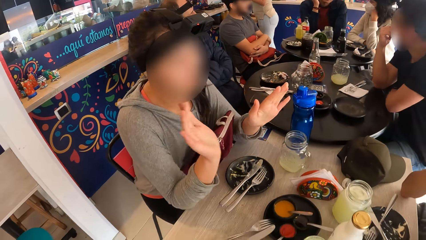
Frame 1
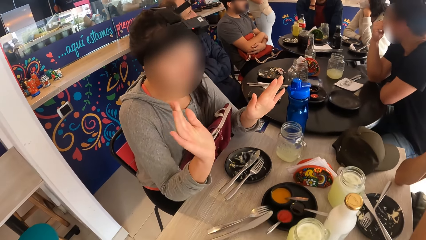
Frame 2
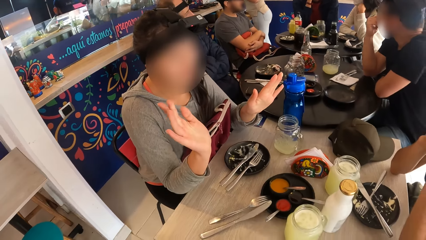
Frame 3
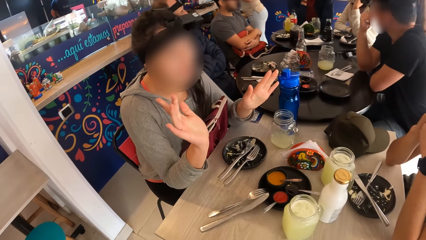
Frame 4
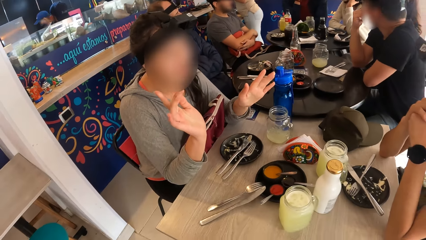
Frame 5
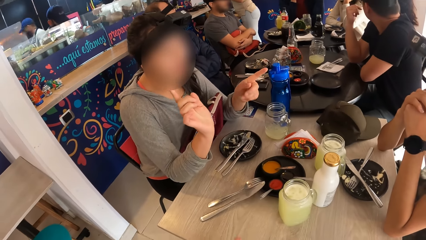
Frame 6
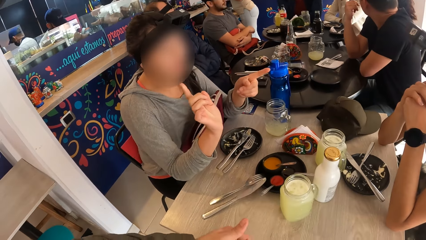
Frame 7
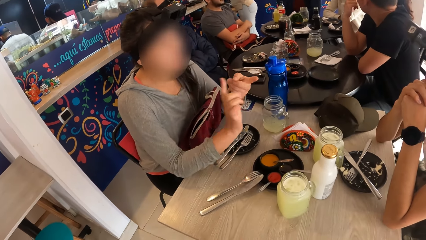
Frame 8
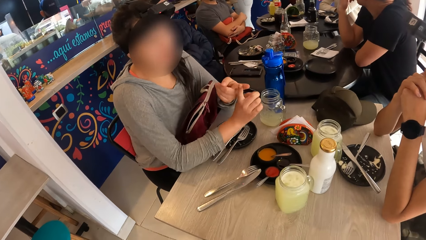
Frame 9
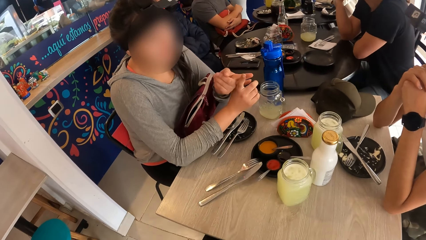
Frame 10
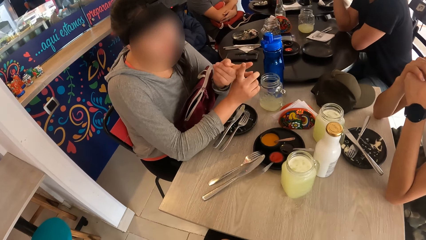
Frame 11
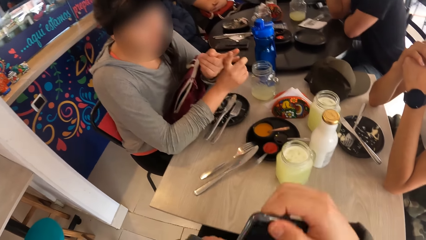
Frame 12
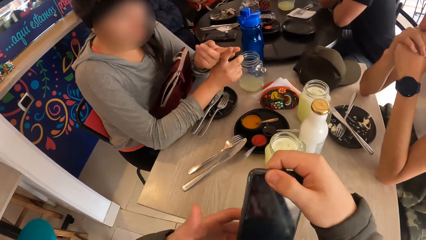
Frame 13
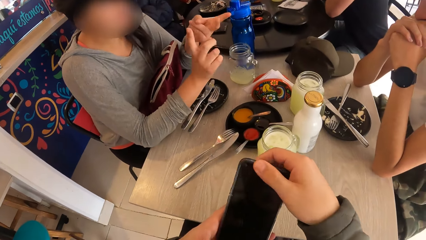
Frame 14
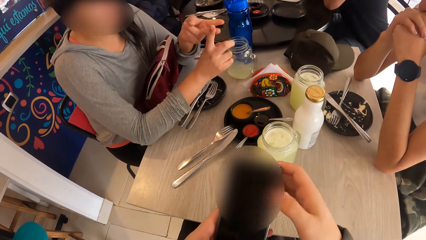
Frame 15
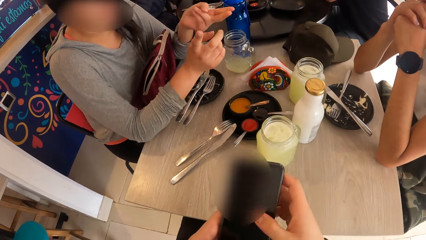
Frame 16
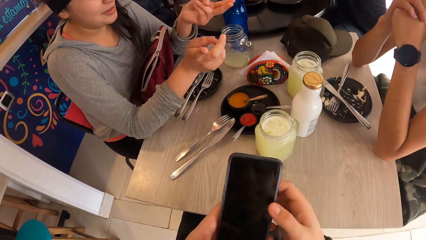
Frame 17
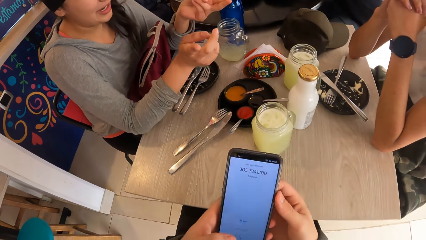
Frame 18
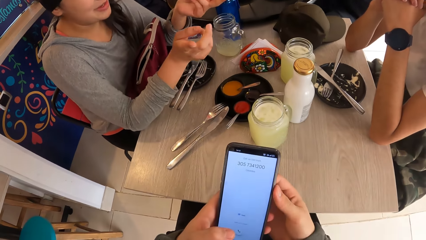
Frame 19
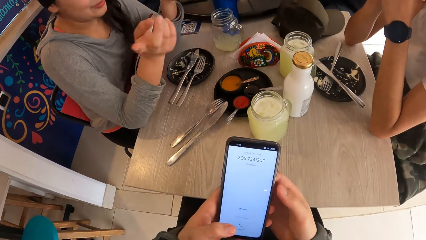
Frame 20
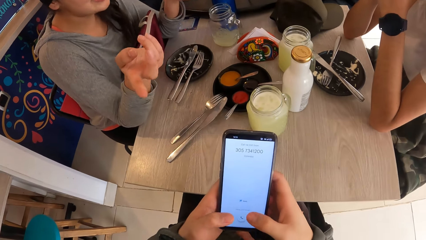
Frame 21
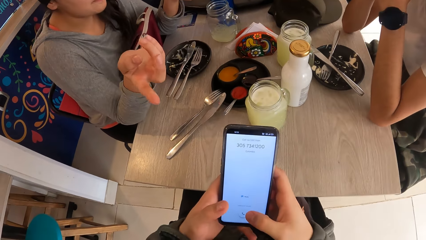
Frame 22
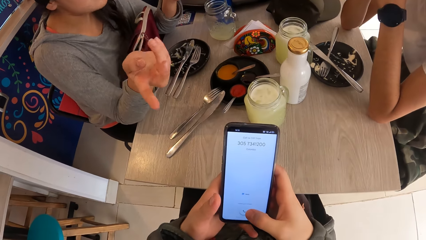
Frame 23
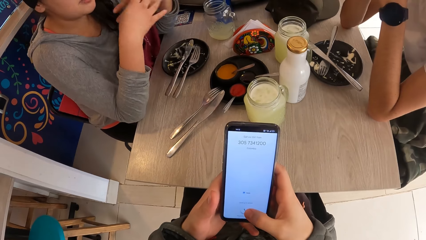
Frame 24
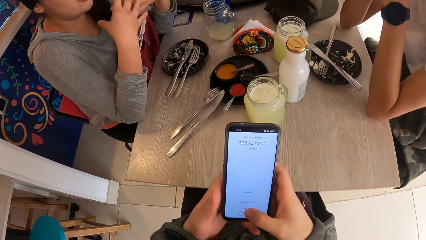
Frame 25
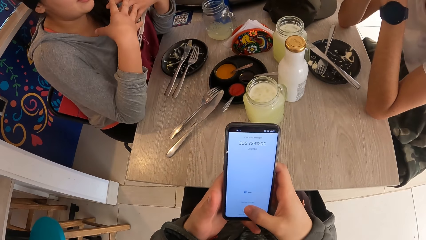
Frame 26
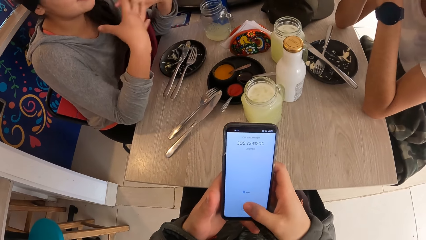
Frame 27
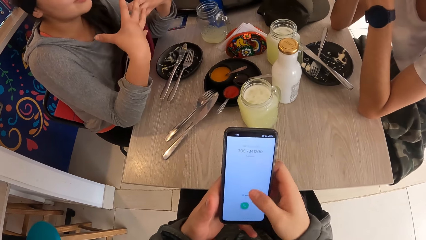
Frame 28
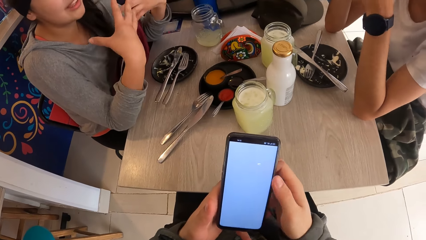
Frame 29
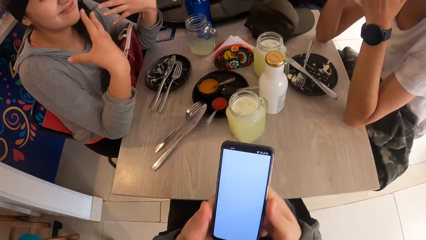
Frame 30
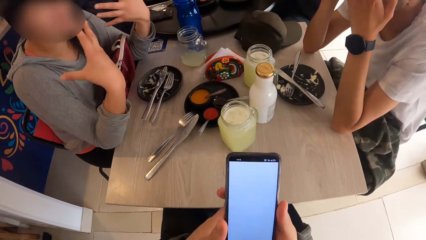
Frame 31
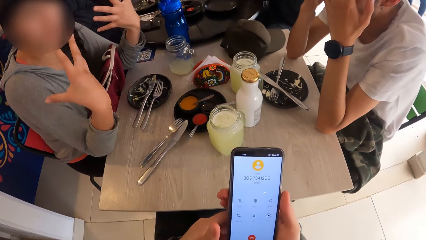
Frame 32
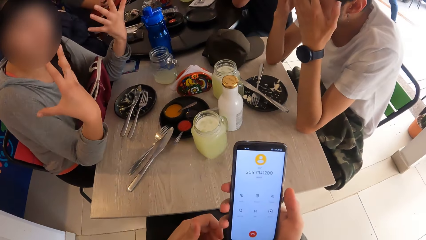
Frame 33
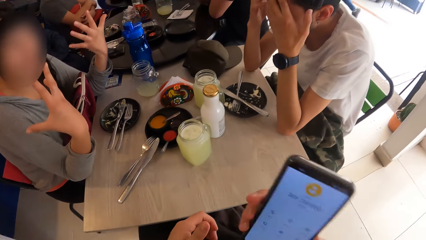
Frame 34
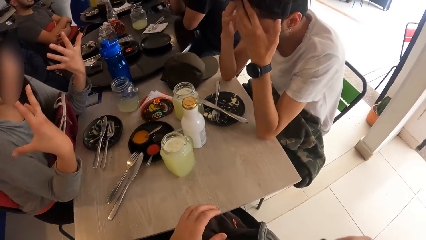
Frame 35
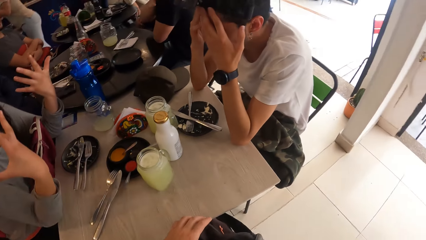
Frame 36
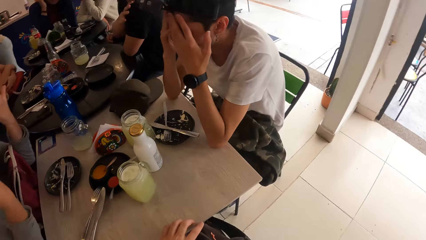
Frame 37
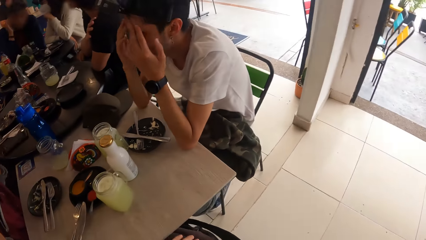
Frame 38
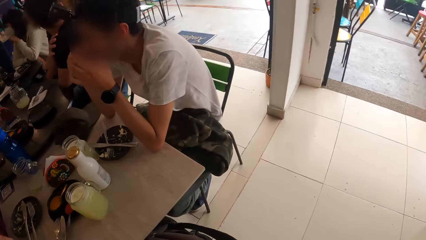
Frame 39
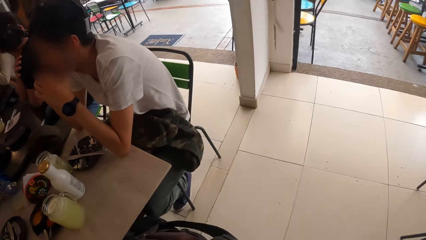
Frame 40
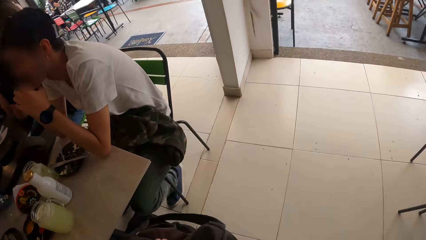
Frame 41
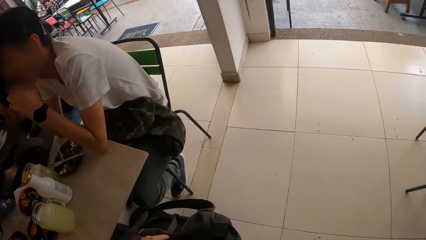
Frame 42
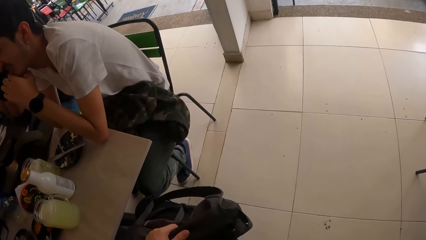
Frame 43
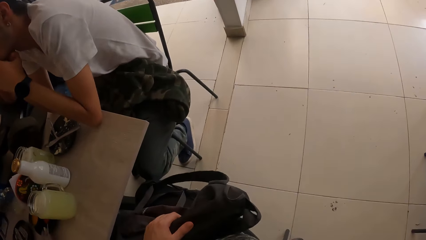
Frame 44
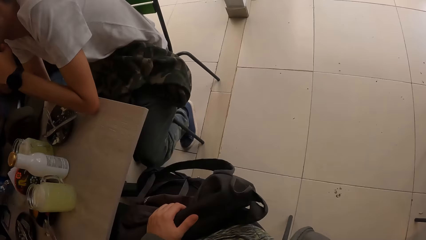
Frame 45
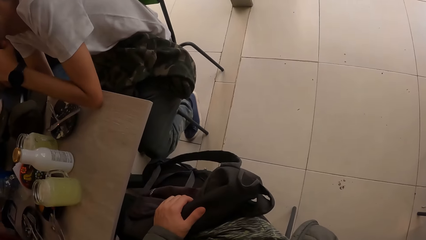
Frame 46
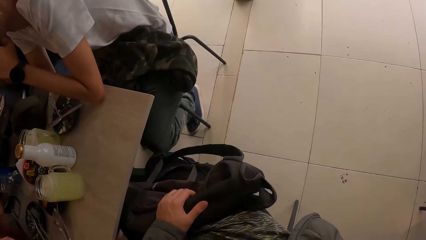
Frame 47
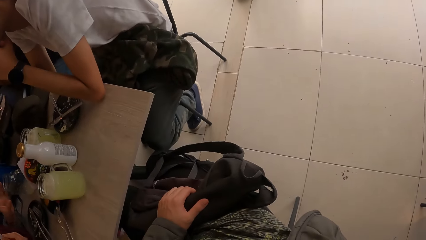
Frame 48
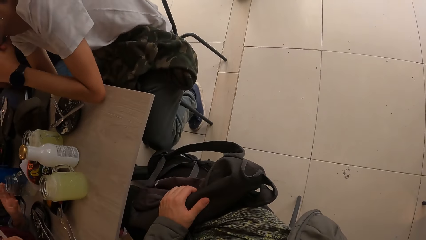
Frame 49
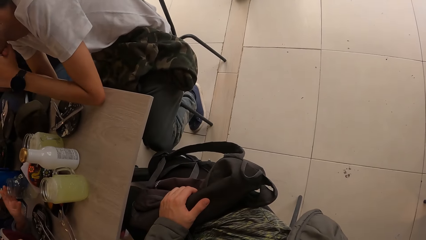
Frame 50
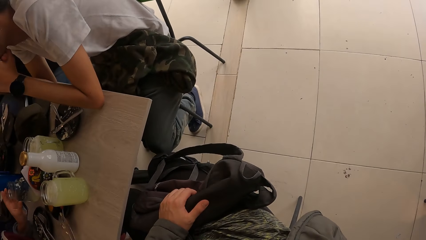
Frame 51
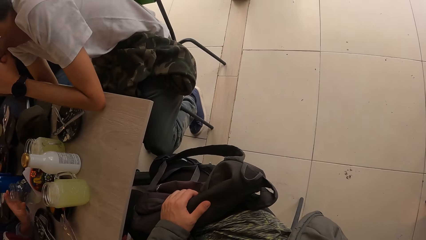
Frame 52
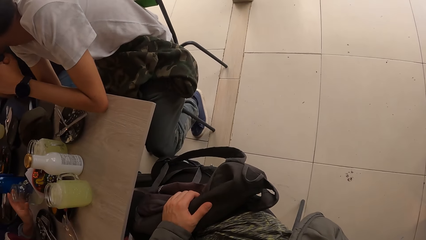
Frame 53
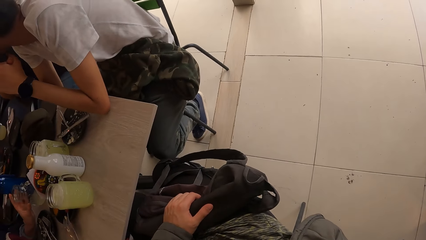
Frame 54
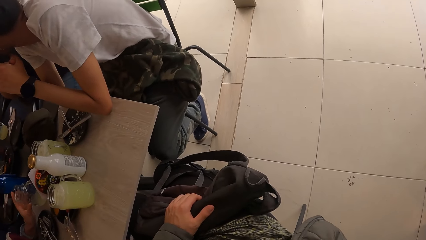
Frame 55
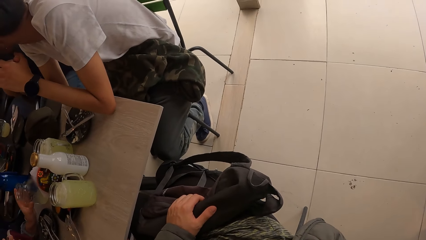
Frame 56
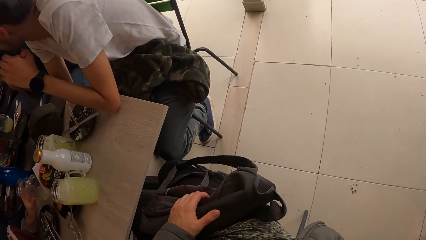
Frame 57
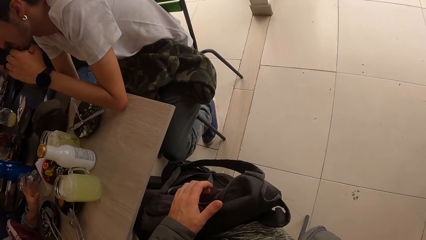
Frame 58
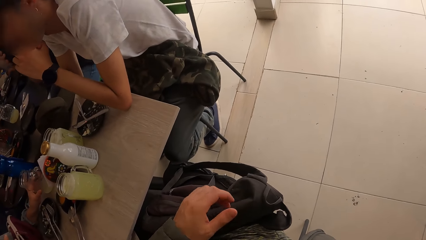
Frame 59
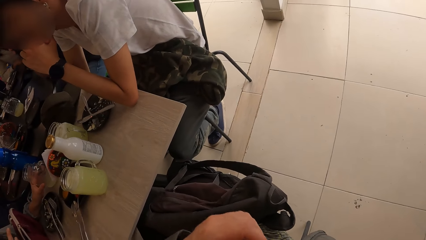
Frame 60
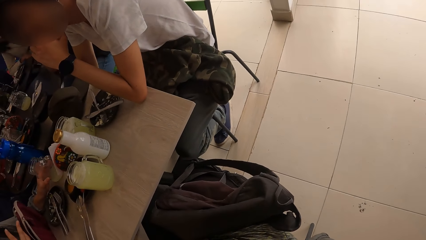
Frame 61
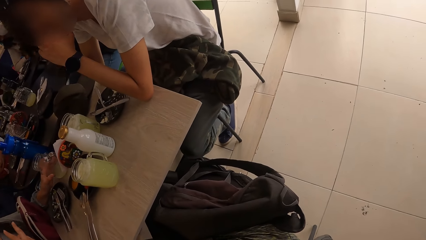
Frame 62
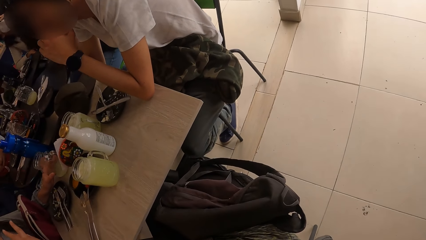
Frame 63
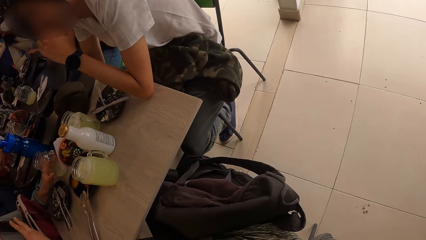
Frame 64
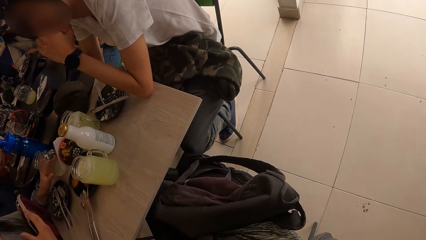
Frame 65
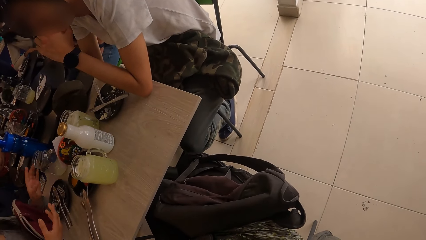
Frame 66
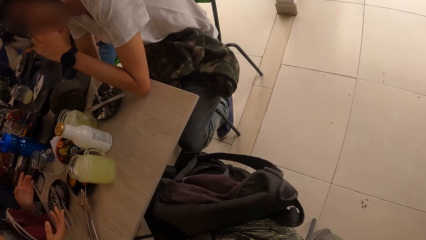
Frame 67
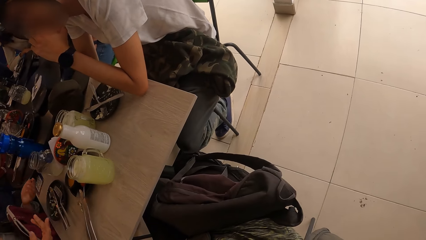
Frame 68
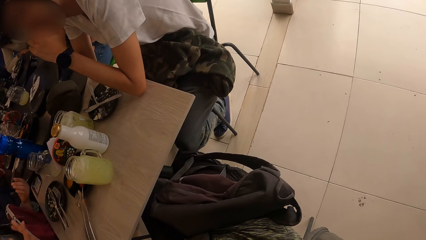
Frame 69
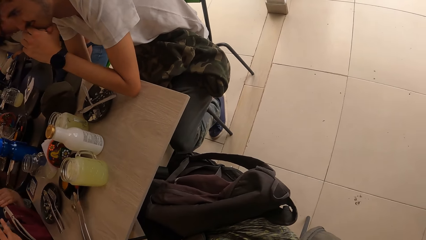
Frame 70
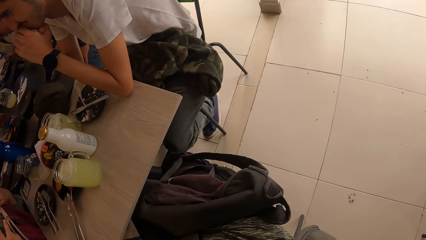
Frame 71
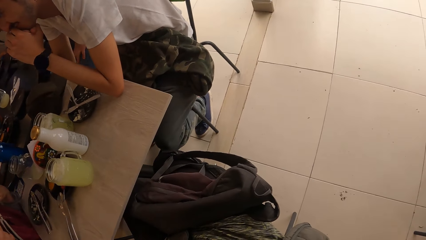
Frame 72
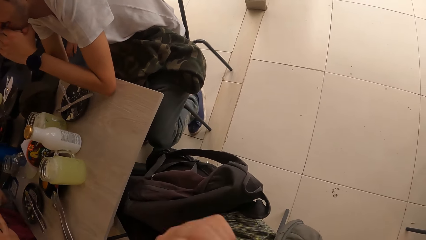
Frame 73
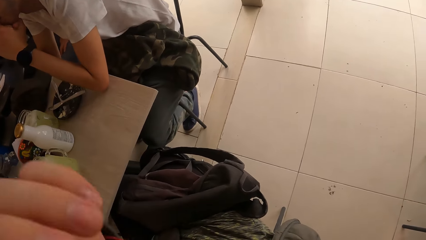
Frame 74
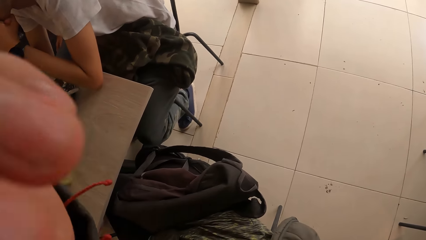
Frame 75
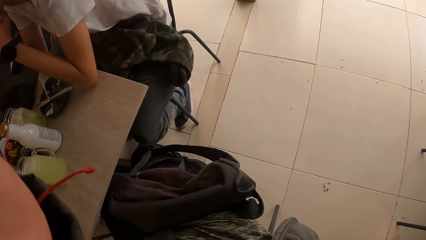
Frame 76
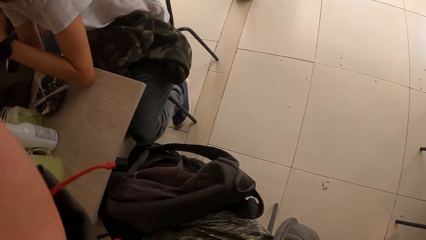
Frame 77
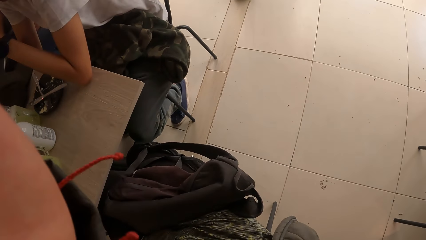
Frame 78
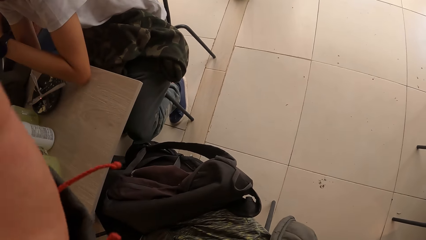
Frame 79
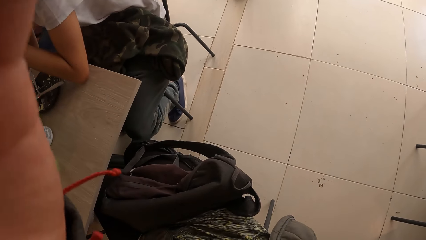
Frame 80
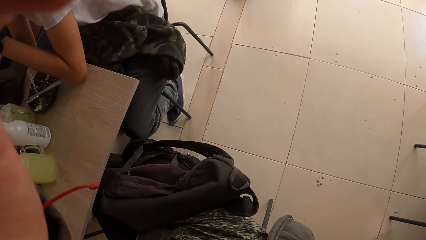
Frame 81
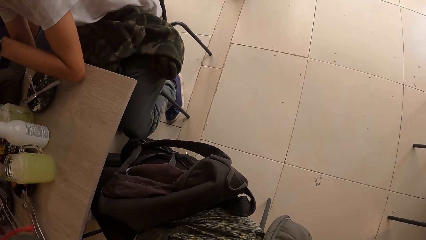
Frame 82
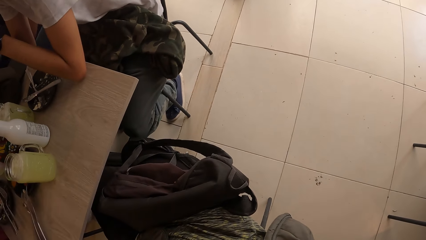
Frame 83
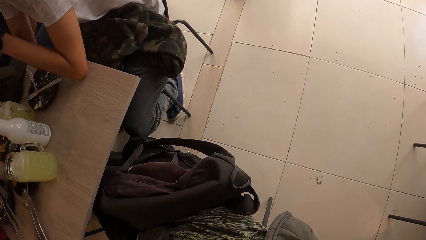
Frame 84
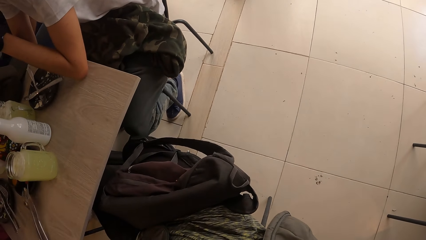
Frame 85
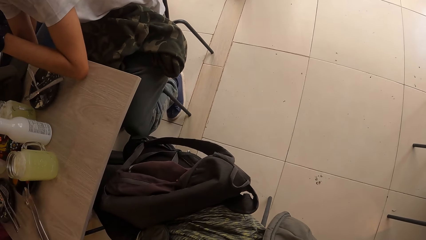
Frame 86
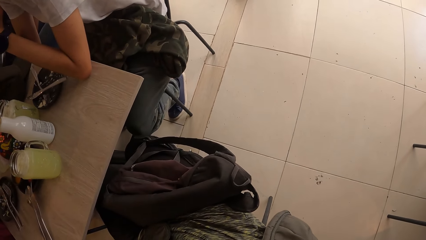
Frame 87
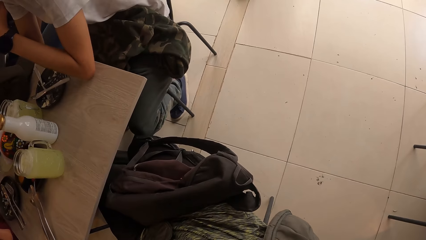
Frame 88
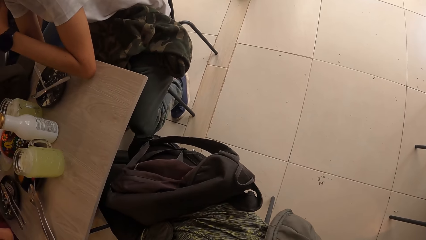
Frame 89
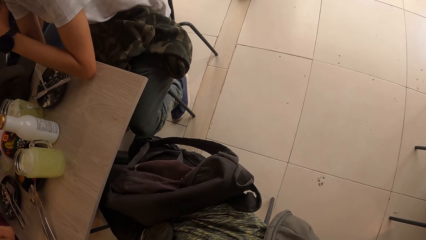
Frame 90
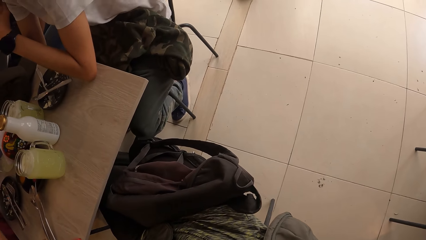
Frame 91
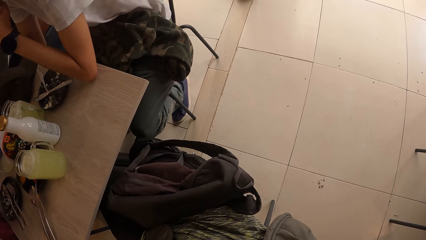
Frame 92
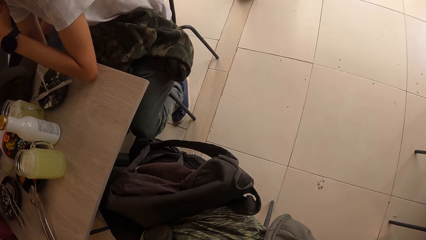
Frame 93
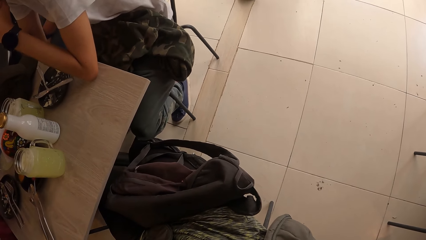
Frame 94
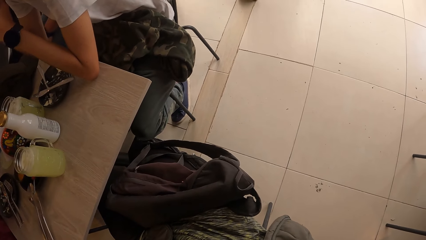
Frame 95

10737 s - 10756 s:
The camera wearer pulls out a cellphone from his pocket with his right hand. He passes the cellphone in his right hand to his left hand. He operates the cellphone with his right hand. He scrolls the cellphone. He passes the cellphone in his left hand to his right hand. The man touches his face with both hands. The camera wearer answers a phone call with the cellphone in his right hand. He holds a schoolbag on lap with his left hand. He lifts a hand. The woman converses with the man. The camera wearer adjusts his camera with his left hand.
